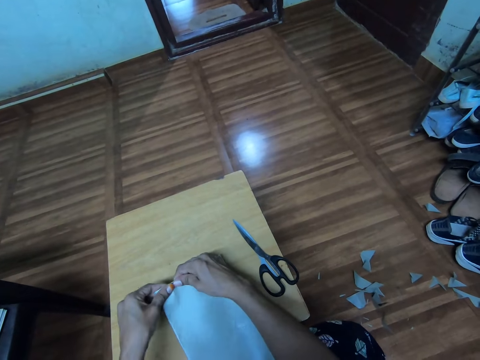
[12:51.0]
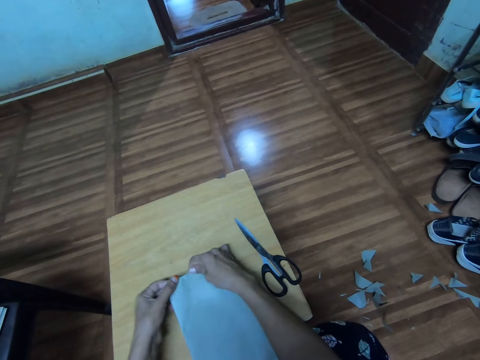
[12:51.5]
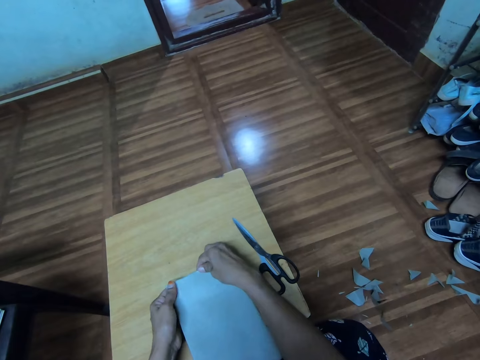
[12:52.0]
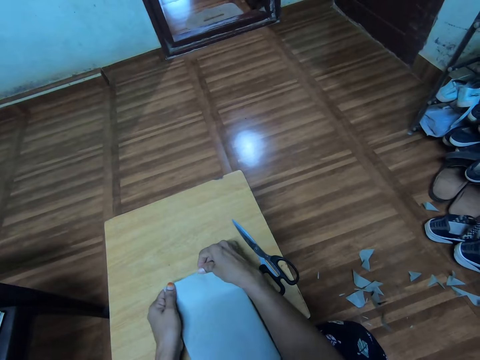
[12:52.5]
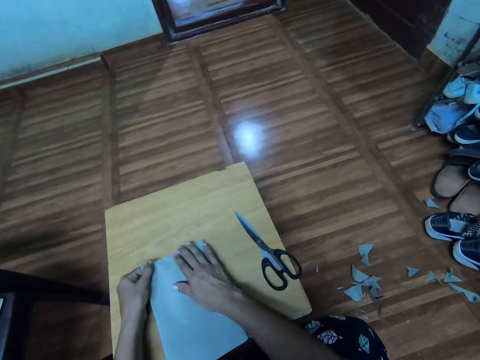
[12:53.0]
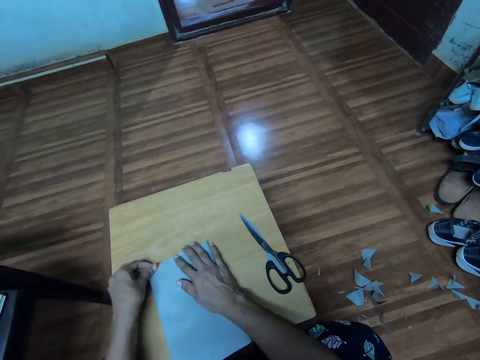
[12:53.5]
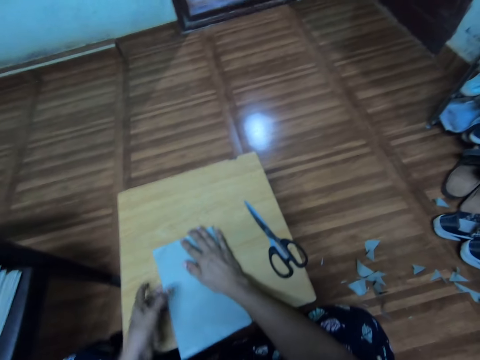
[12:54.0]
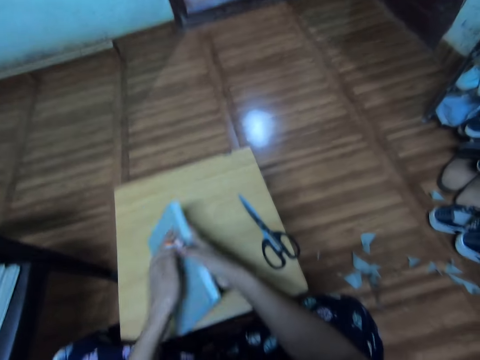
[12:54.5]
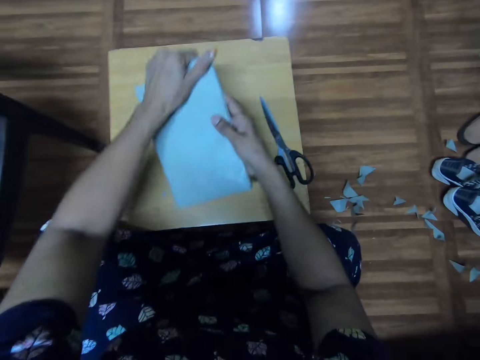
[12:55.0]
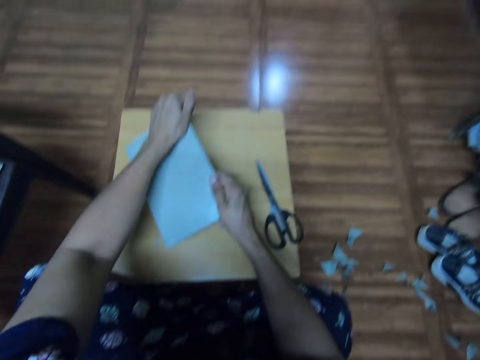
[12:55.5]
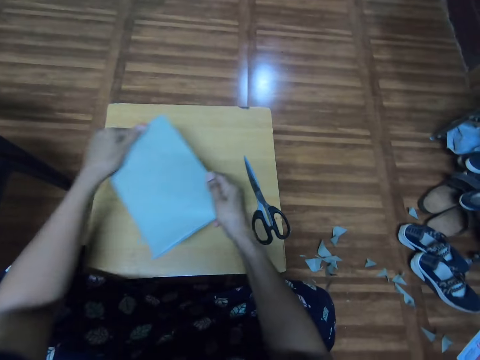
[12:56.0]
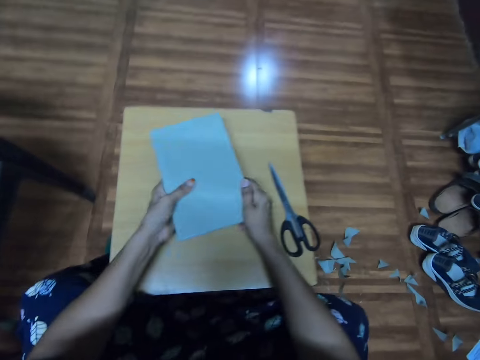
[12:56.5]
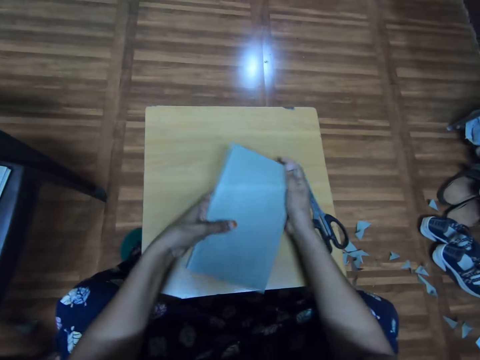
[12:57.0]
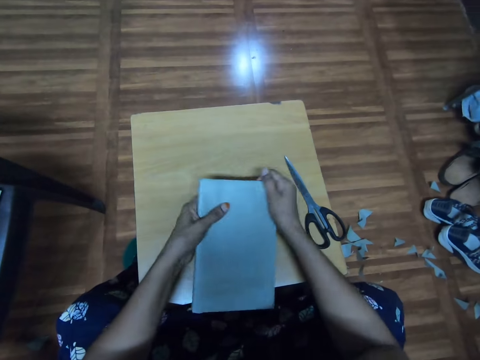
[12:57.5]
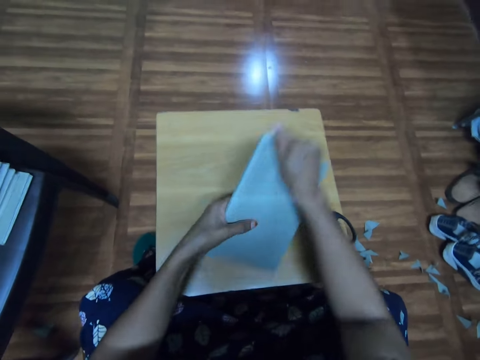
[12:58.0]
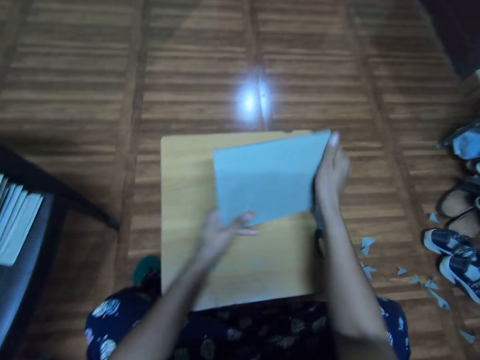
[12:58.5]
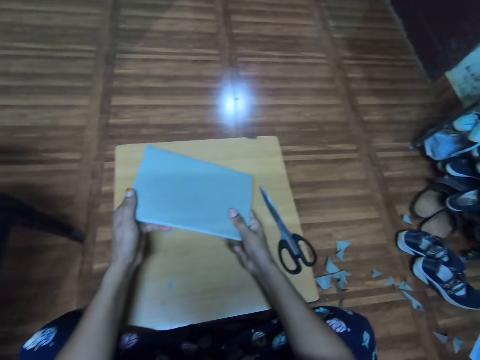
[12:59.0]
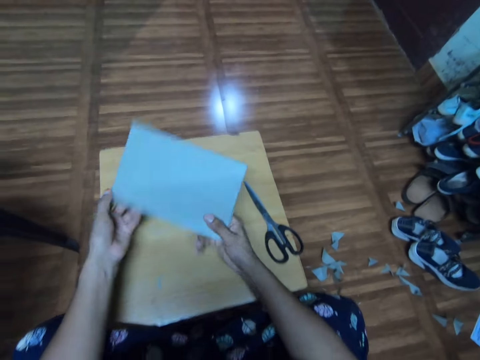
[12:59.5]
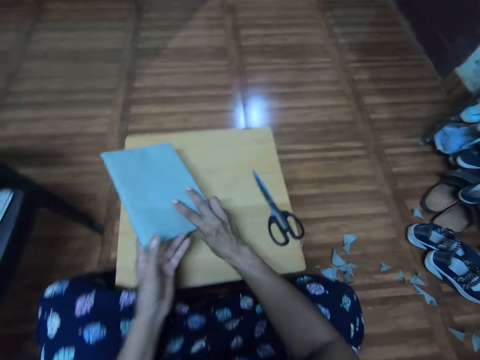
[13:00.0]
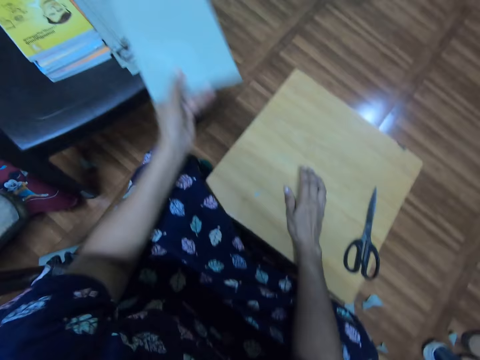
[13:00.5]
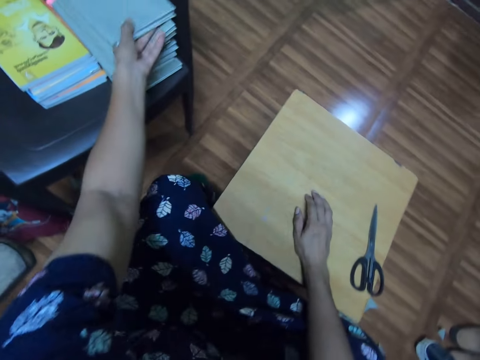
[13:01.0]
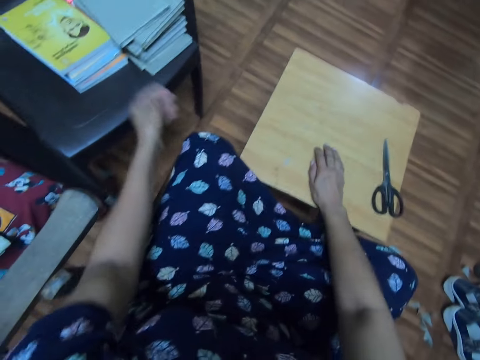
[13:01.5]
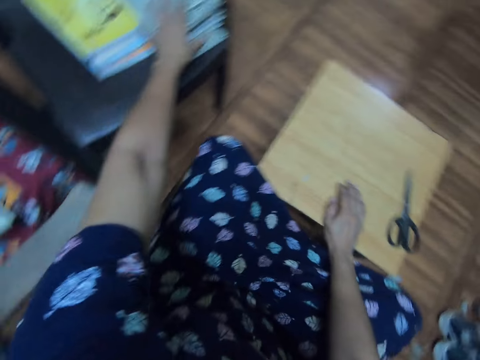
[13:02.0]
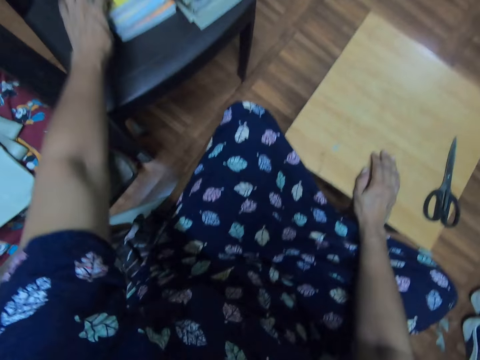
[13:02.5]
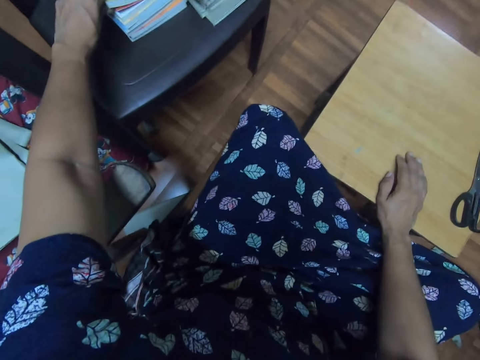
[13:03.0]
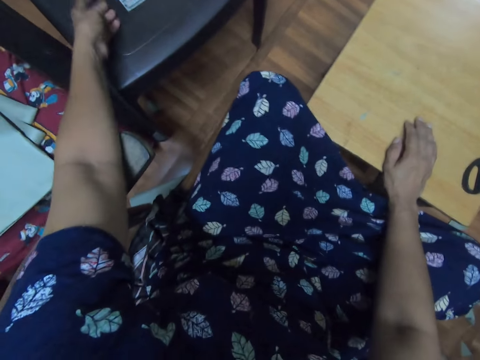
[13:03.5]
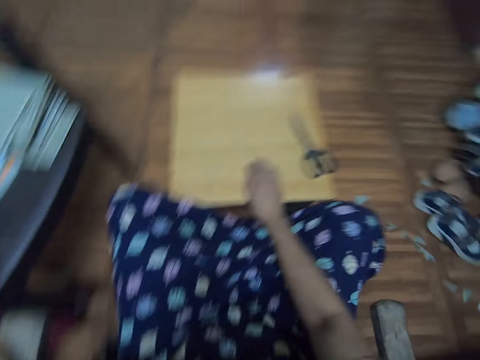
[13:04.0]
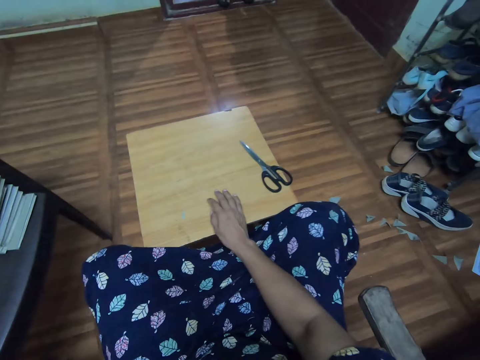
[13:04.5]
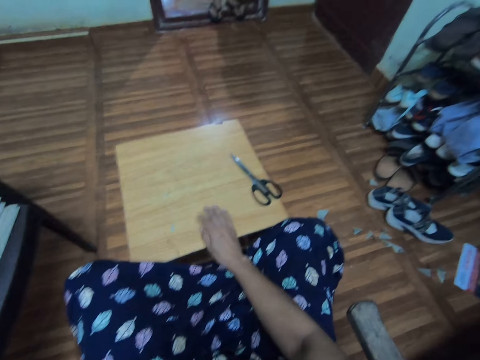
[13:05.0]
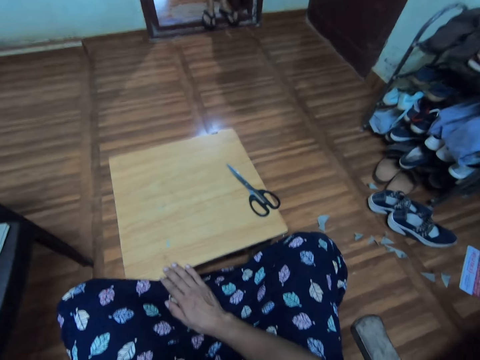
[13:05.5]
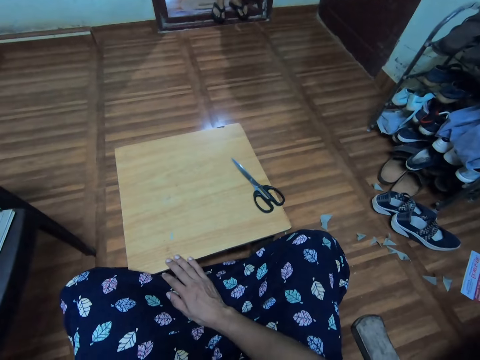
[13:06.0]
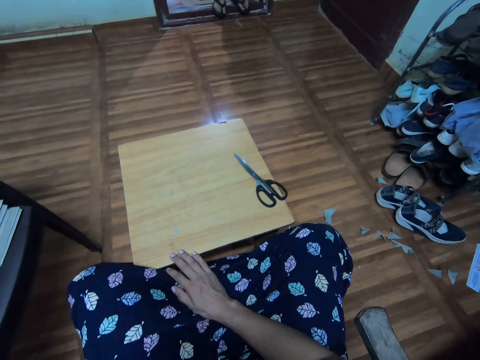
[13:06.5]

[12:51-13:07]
The camera wearer covers a book with a paper. She adjusts a paper cover on the book. She flips the book. She picks up the book. She reinforces a cover on the book. She adjusts the paper cover on the book. She talks to a person and flips the book on her hands. She adjusts the book on her hands. The person talks to the camera wearer. The camera wearer puts the book on a pile of books on a chair. She talks to the person. She touches the book with the left hand. She adjusts the books on the chair. She looks around a room.

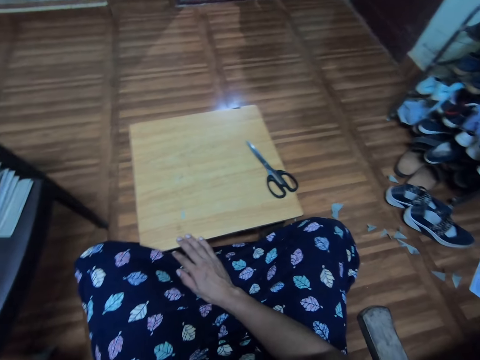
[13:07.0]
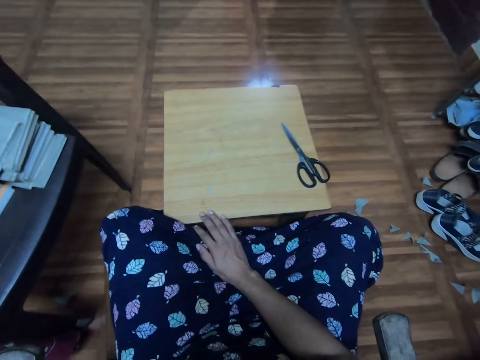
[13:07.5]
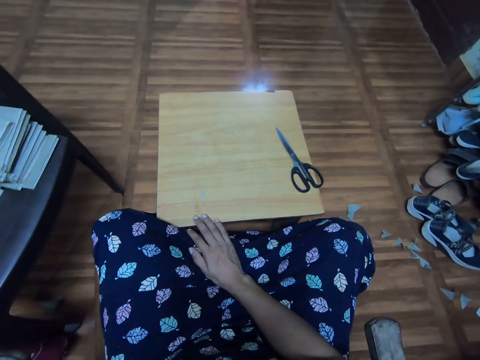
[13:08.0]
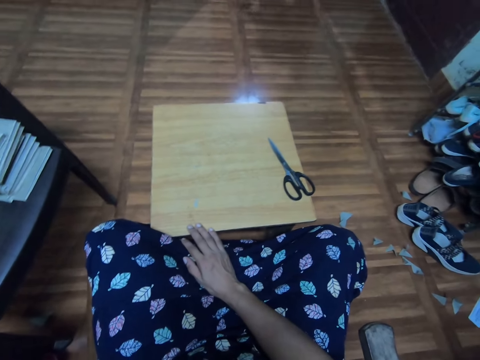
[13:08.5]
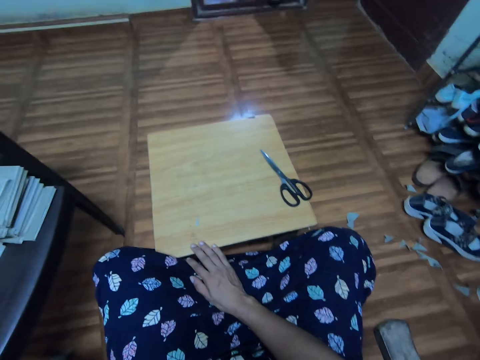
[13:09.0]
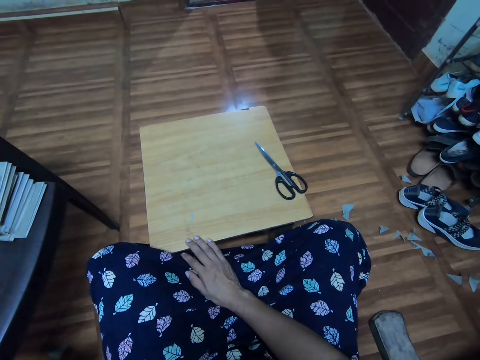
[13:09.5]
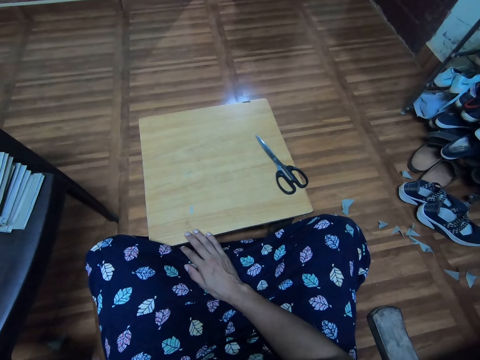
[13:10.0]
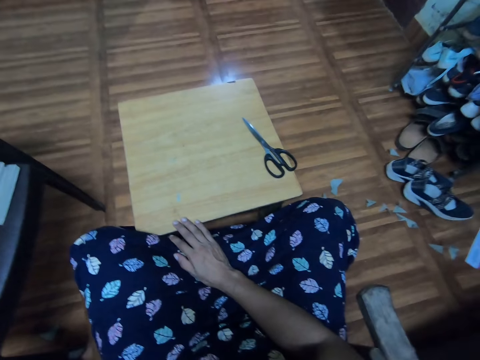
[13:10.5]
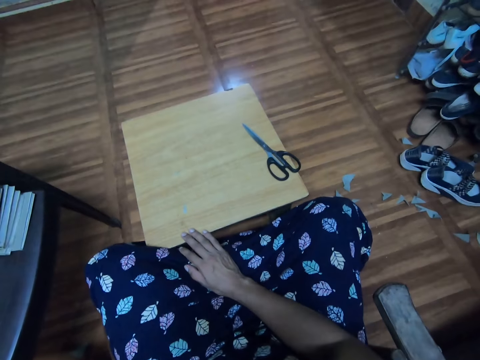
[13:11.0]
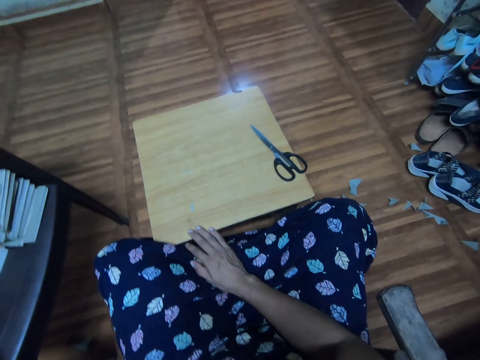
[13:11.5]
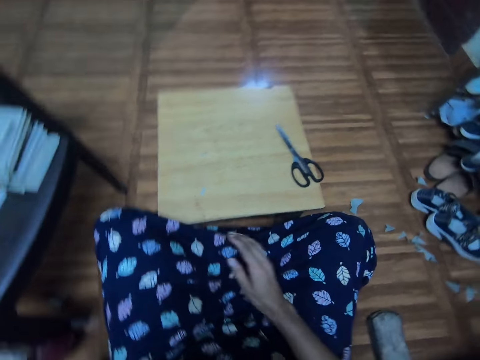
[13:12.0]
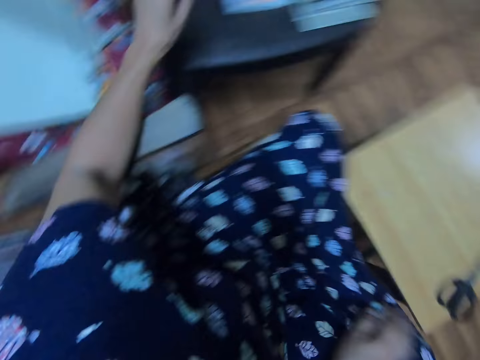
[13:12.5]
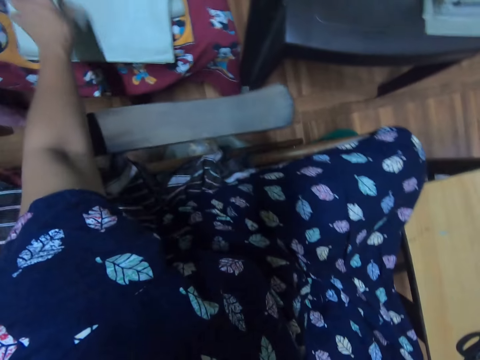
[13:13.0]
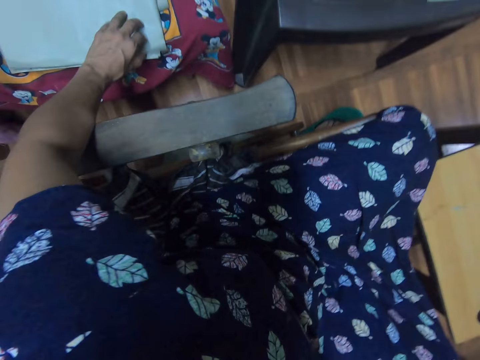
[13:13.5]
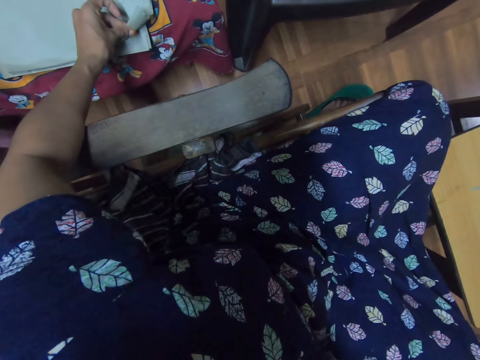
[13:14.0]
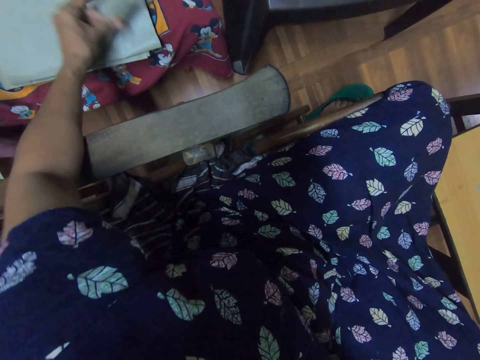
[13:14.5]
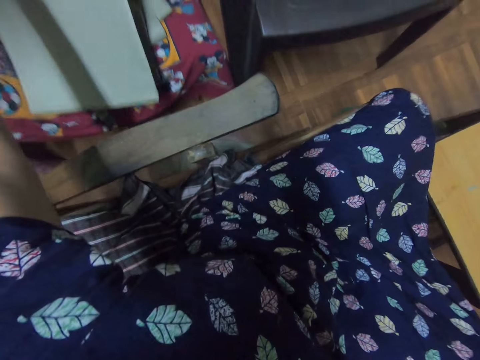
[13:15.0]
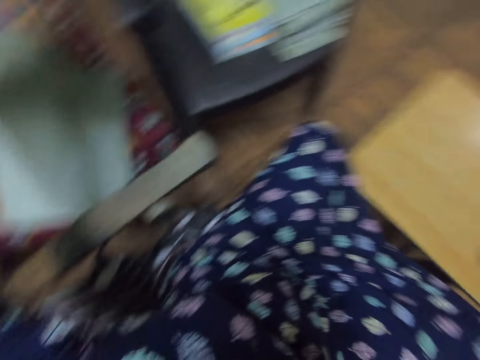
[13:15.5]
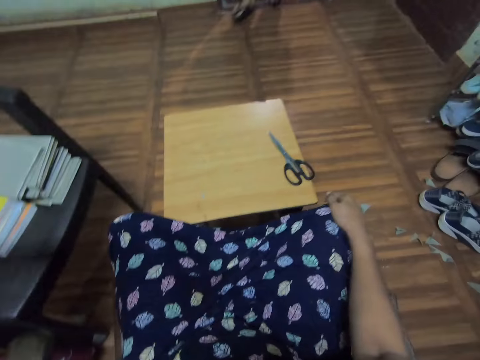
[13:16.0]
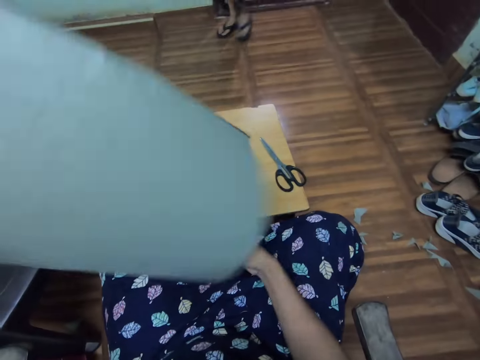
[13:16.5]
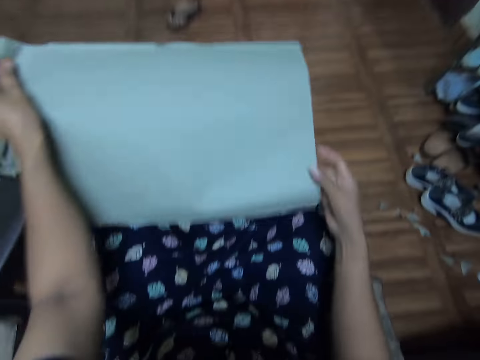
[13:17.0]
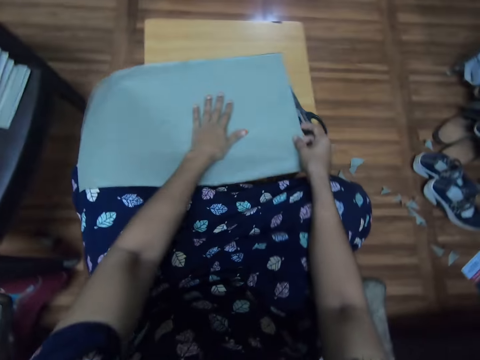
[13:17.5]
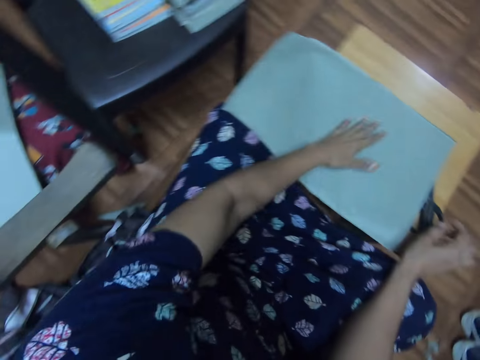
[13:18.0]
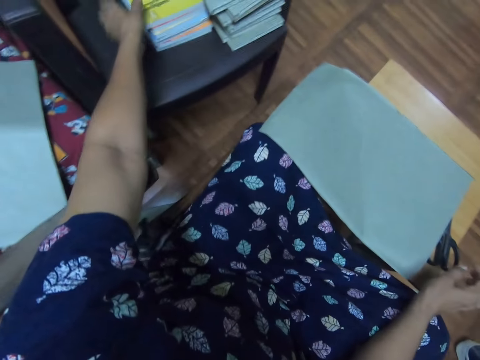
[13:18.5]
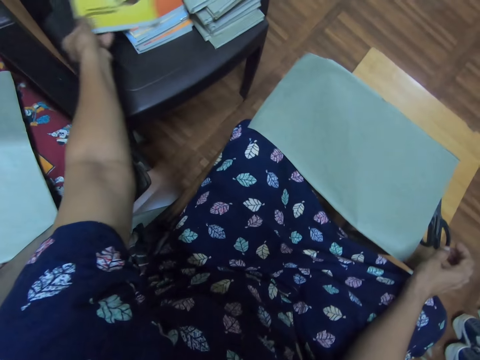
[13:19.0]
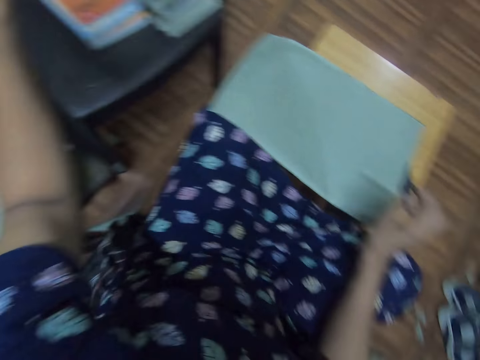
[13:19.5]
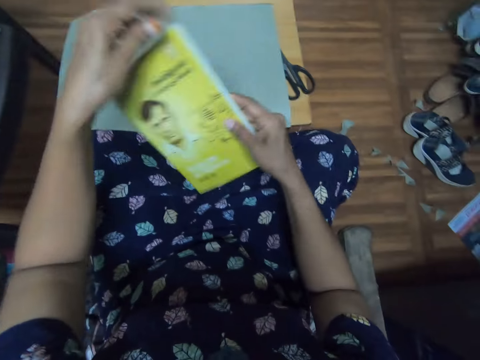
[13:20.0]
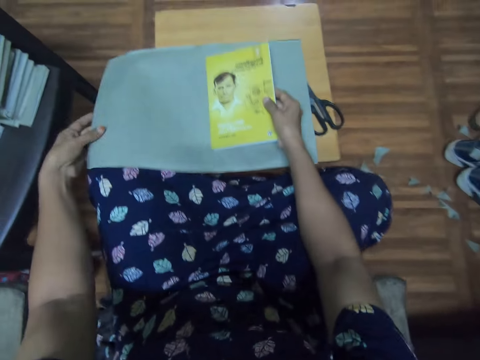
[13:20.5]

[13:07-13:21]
The camera wearer moves her hand on a table. She looks around a room. She picks up a paper cover. A lady talks to the camera wearer. The camera wearer looks around the room. She talks to the lady. The lady walks around the room. The camera wearer places the paper on the stool. She adjusts the paper cover on the table. She picks up a book with the left hand and passes the book to the right hand.
